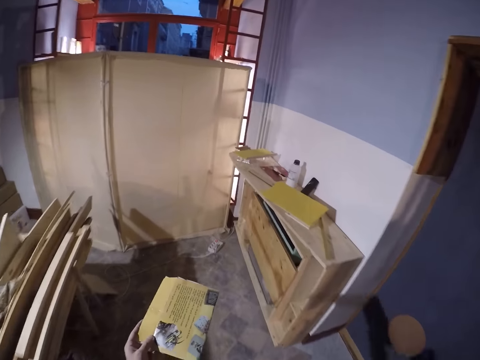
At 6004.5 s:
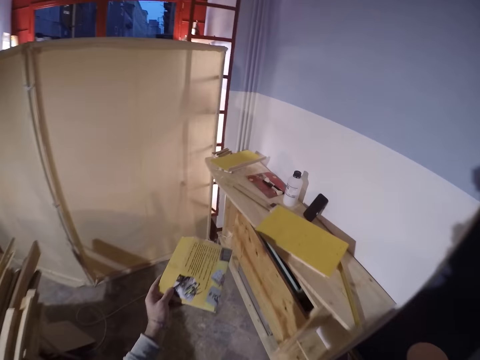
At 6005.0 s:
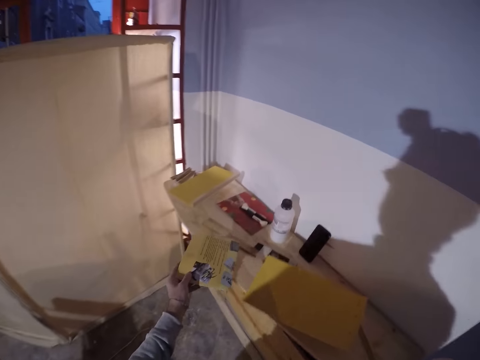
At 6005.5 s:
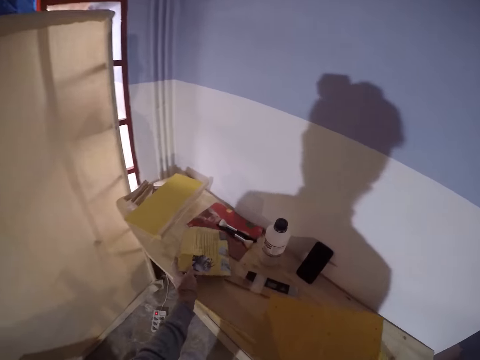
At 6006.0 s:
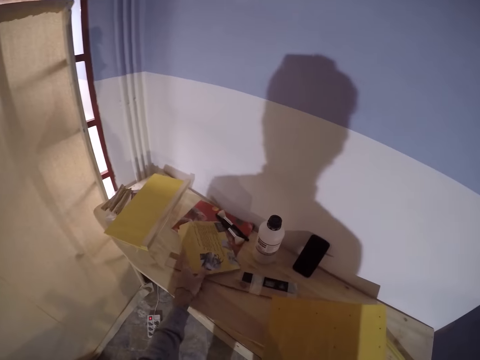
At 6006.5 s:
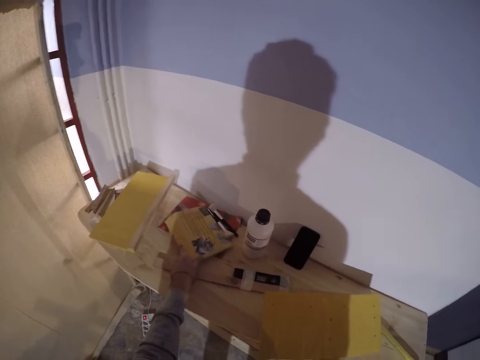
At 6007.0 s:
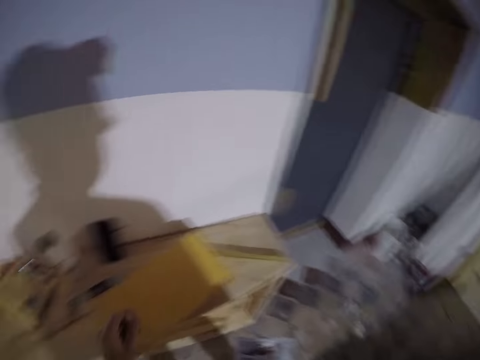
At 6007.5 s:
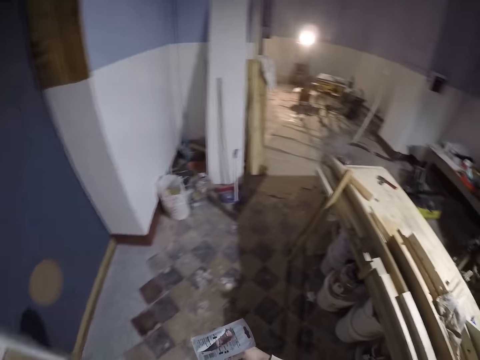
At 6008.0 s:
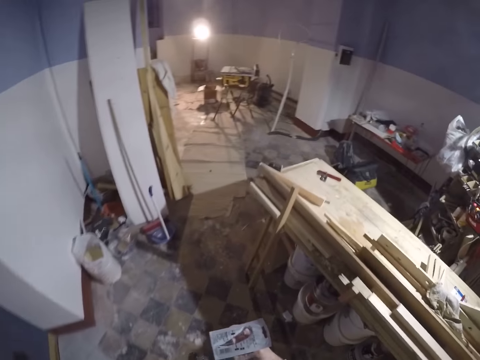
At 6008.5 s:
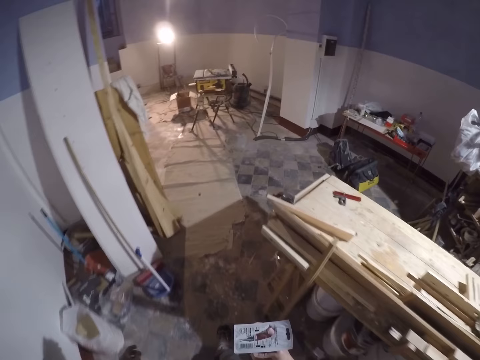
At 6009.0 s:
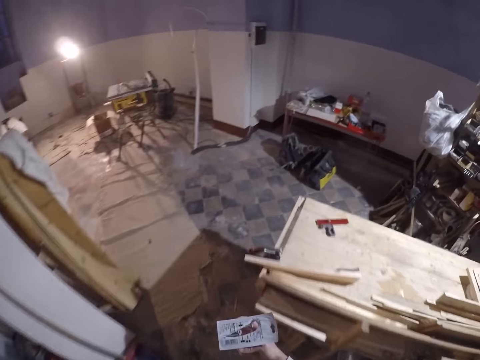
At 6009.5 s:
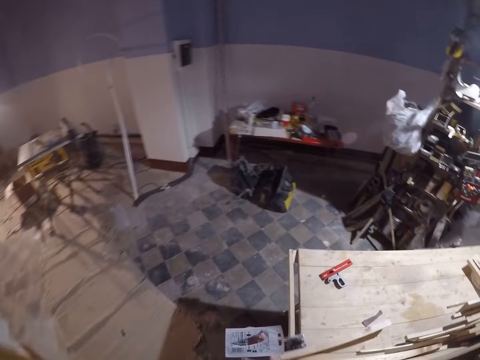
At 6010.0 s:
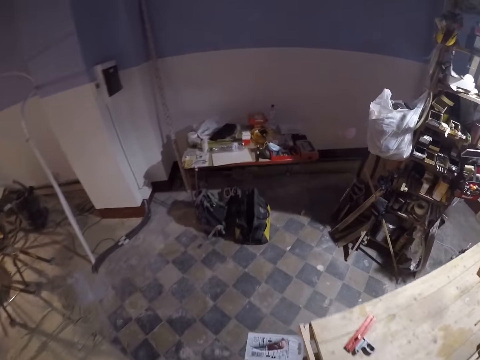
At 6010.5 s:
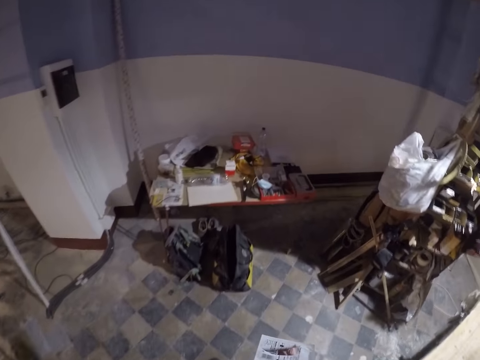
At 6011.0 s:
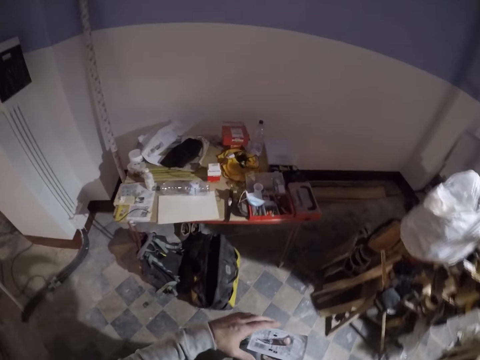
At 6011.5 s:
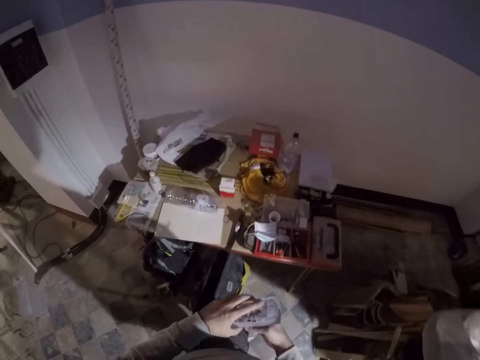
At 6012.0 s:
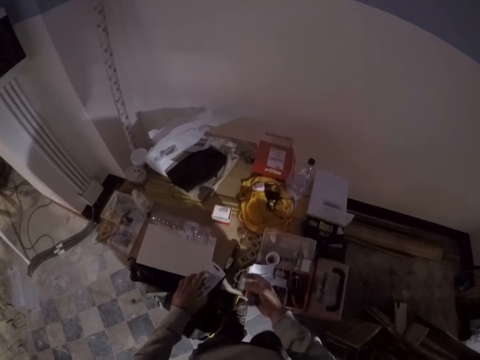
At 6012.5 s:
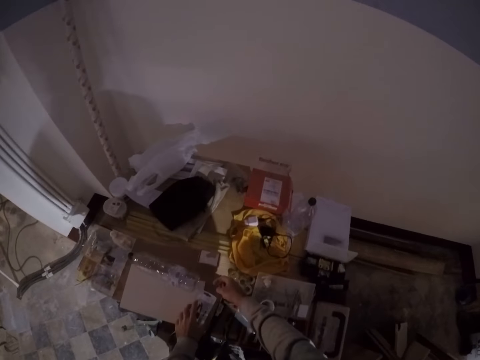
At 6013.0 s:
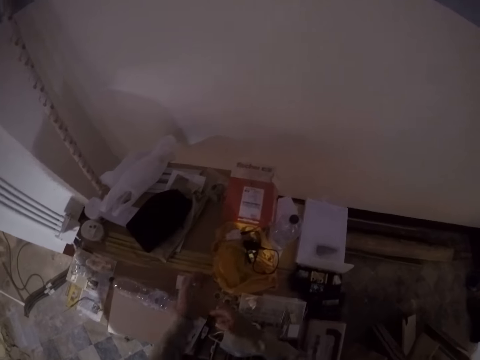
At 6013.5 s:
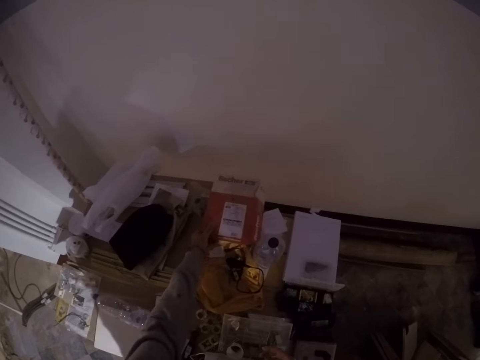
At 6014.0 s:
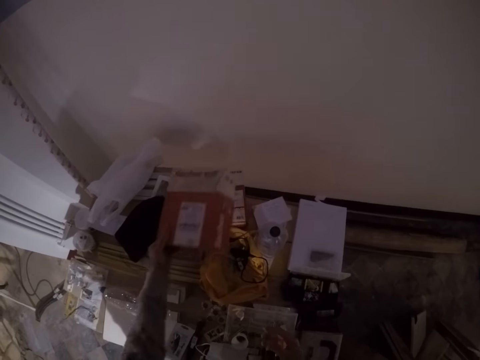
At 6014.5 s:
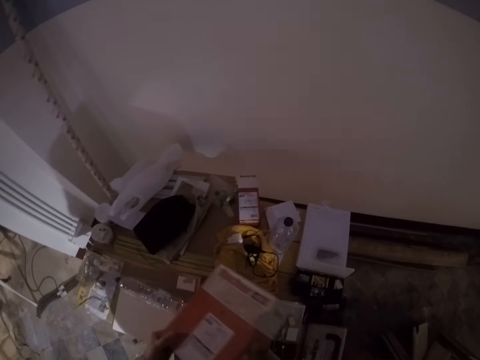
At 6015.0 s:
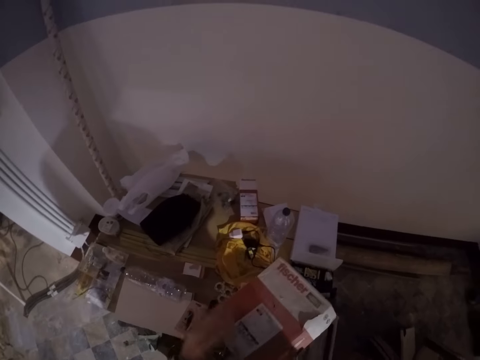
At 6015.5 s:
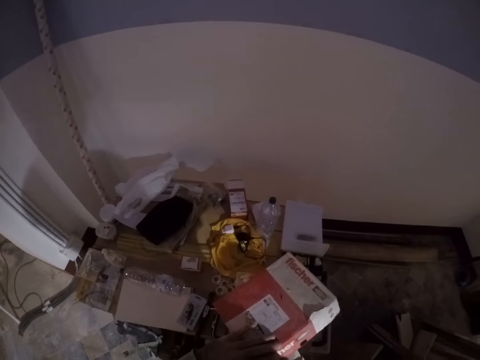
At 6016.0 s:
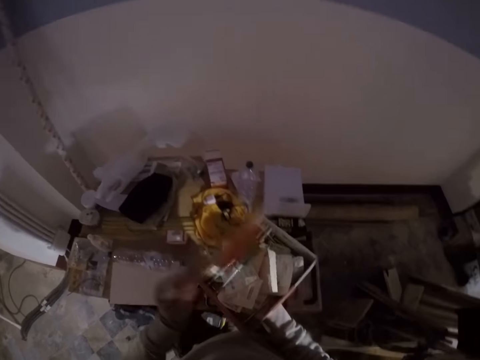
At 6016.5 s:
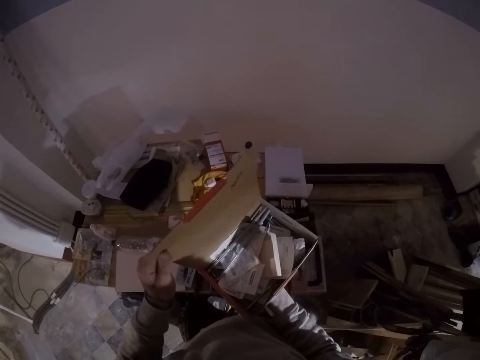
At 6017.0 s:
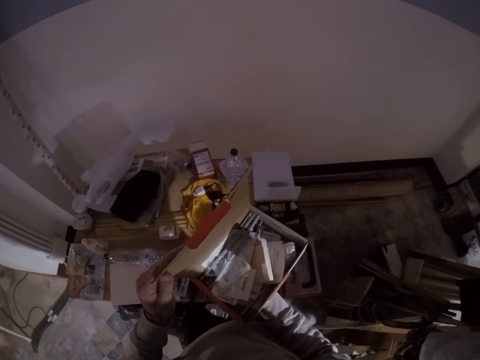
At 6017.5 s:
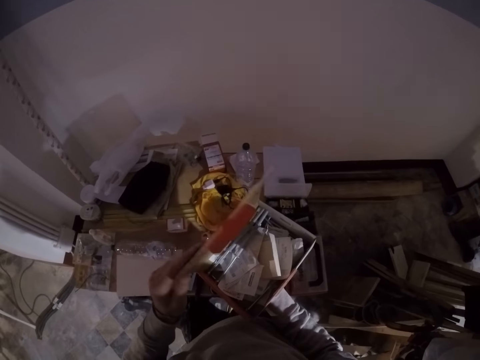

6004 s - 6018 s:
The camera wearer drops the paper on the shelf with his left hand. He walks in the workshop. He passes the pack of drill bit cover from his right hand to his left hand. He drops the pack of drill bit on the table with his left hand. He picks a carton of drill bit cover on the table with his left hand. He opens the carton of drill bit cover with his left hand.

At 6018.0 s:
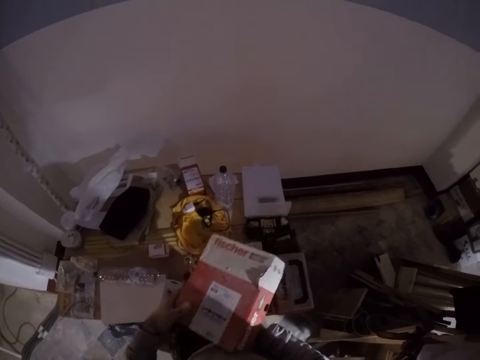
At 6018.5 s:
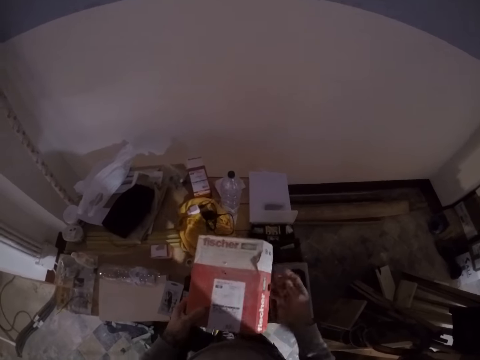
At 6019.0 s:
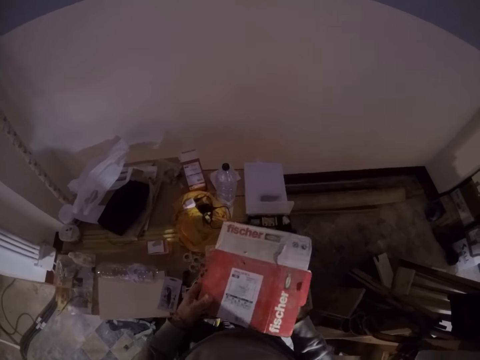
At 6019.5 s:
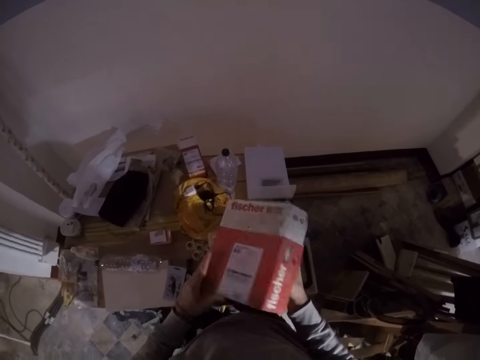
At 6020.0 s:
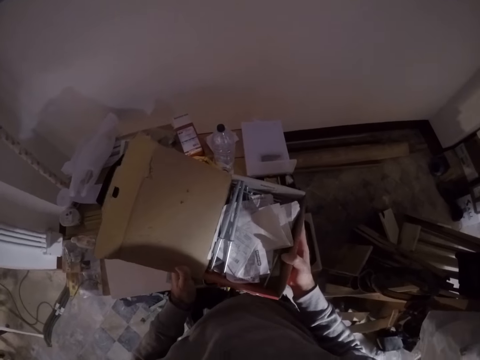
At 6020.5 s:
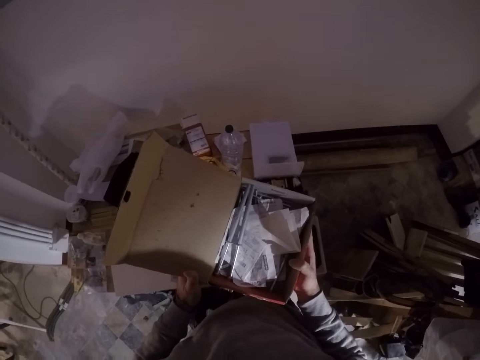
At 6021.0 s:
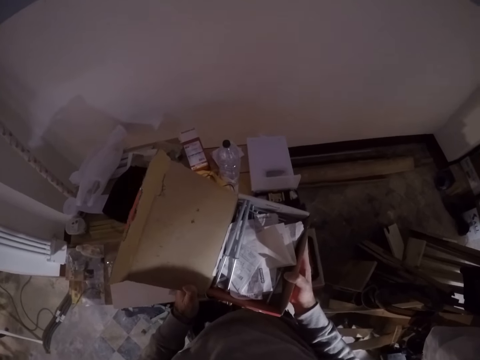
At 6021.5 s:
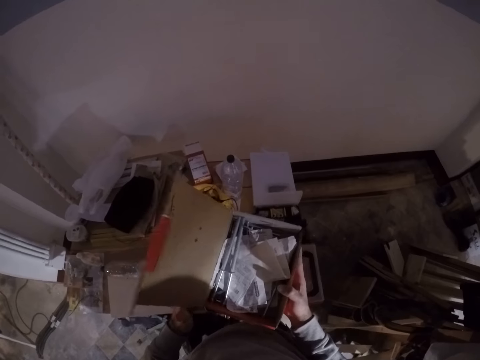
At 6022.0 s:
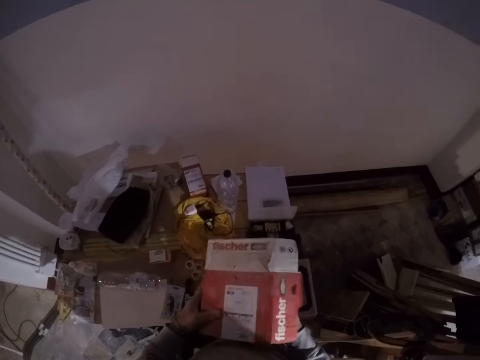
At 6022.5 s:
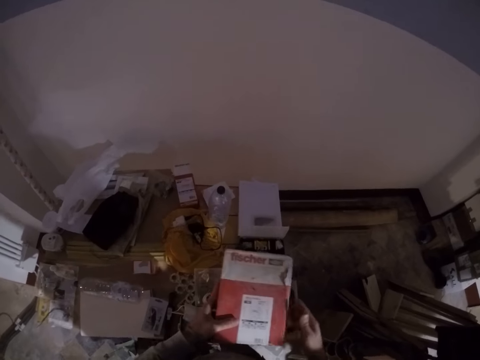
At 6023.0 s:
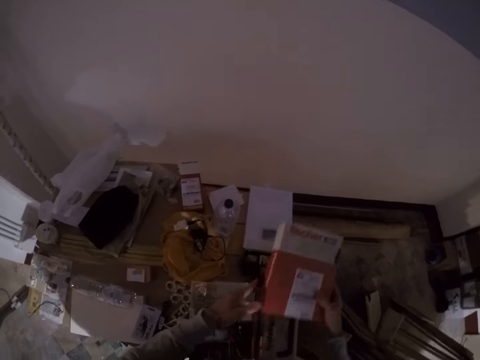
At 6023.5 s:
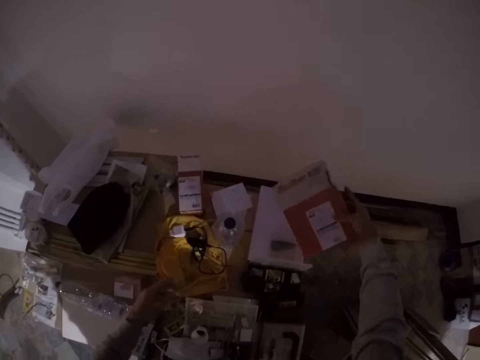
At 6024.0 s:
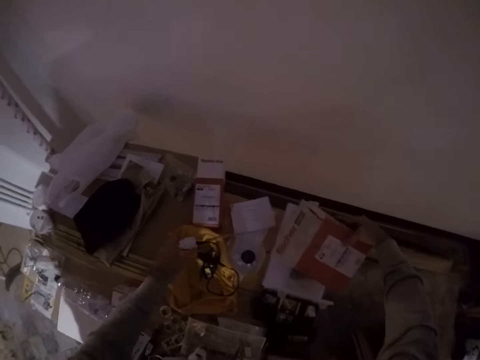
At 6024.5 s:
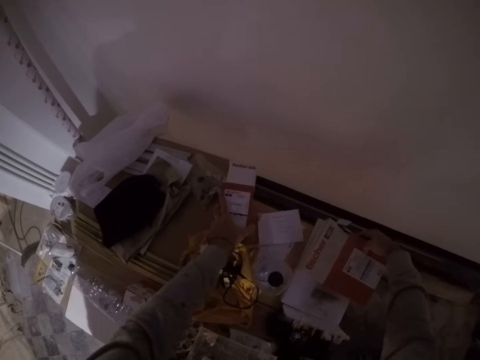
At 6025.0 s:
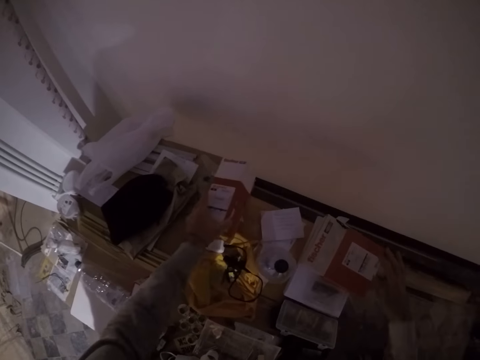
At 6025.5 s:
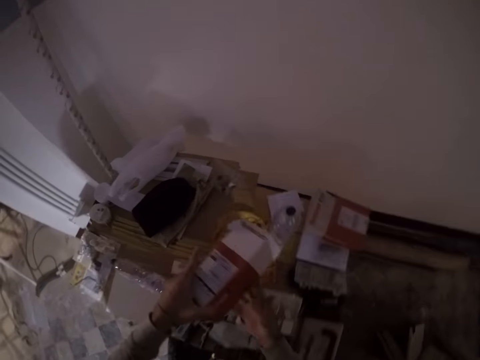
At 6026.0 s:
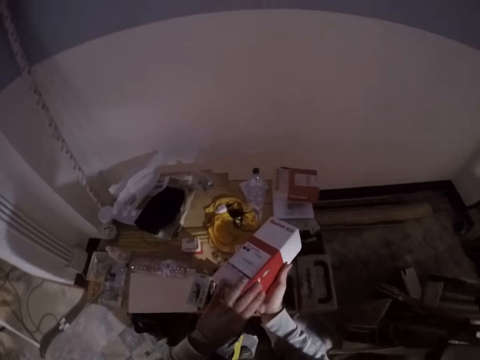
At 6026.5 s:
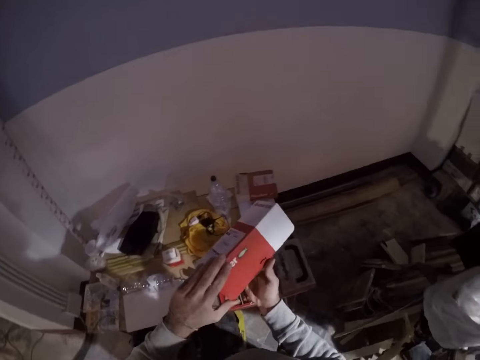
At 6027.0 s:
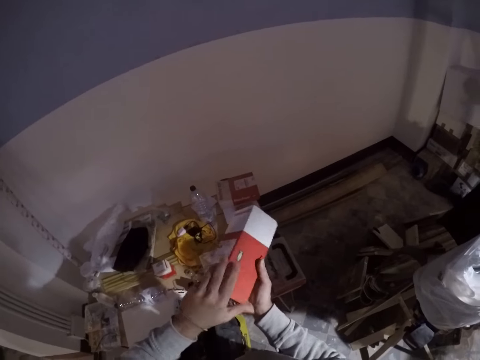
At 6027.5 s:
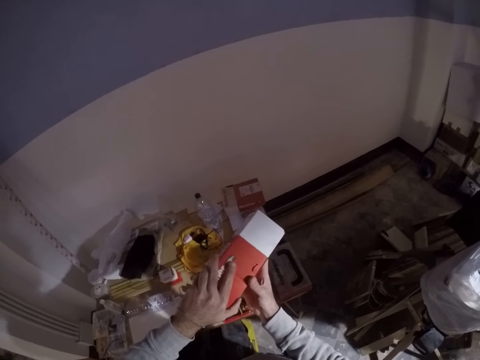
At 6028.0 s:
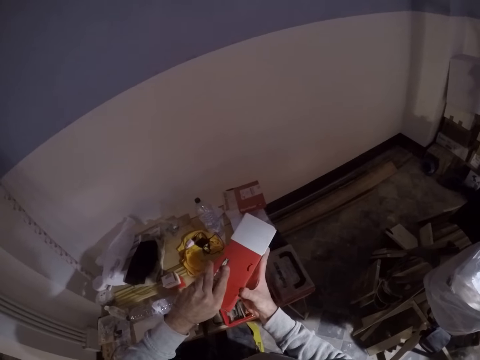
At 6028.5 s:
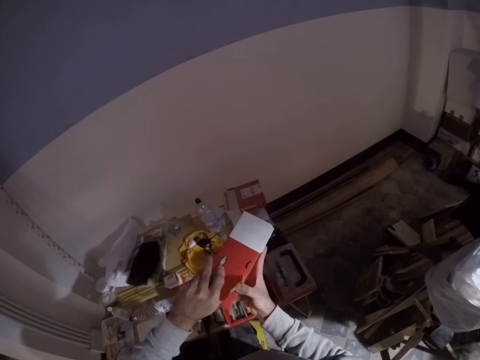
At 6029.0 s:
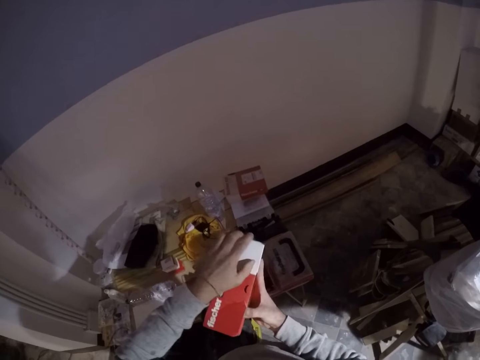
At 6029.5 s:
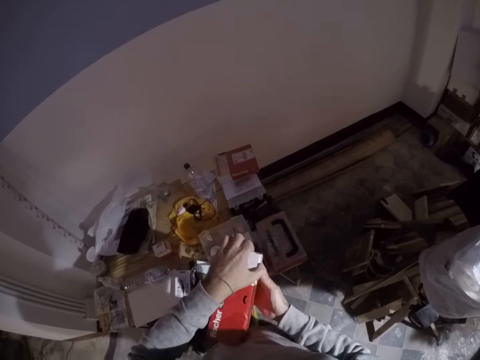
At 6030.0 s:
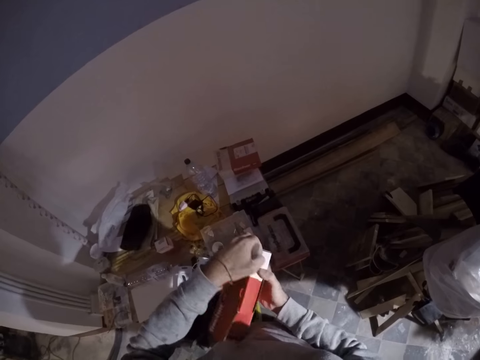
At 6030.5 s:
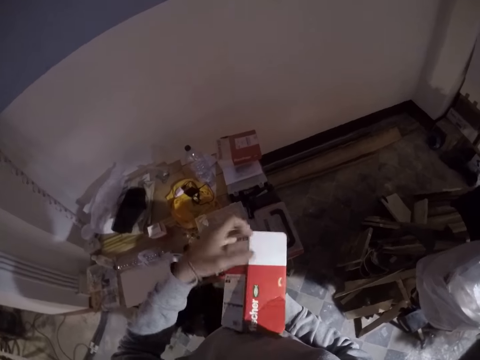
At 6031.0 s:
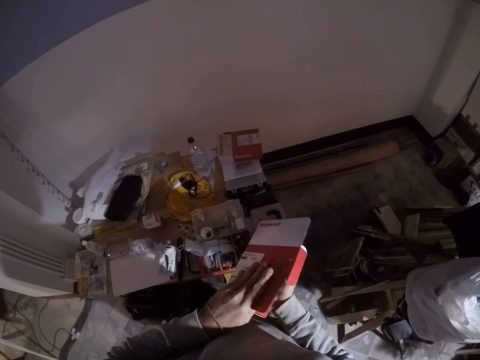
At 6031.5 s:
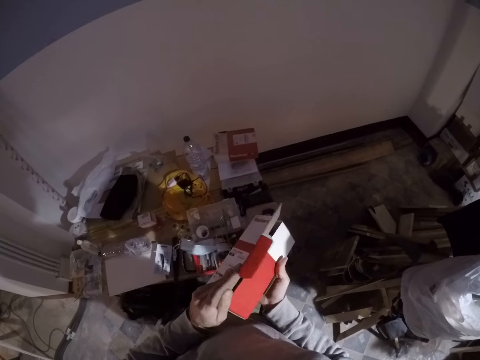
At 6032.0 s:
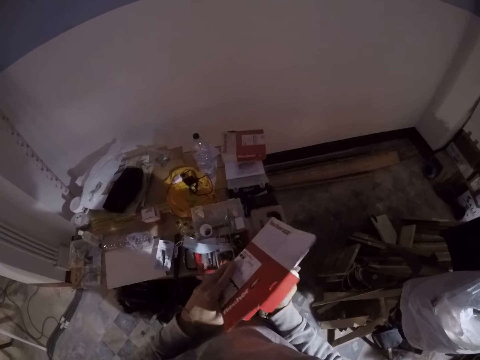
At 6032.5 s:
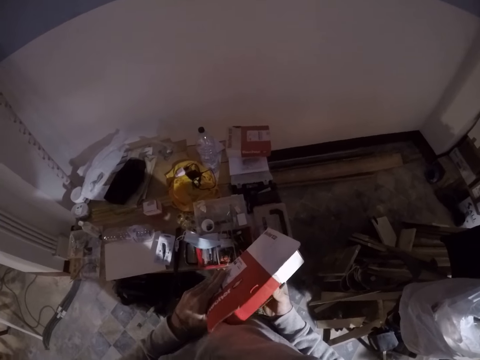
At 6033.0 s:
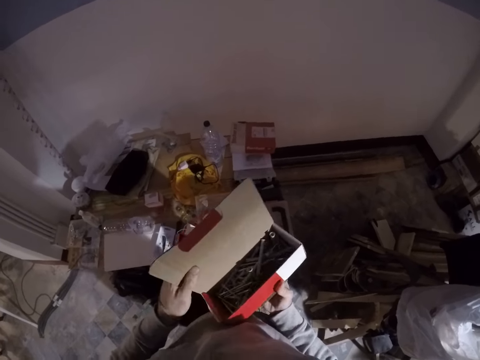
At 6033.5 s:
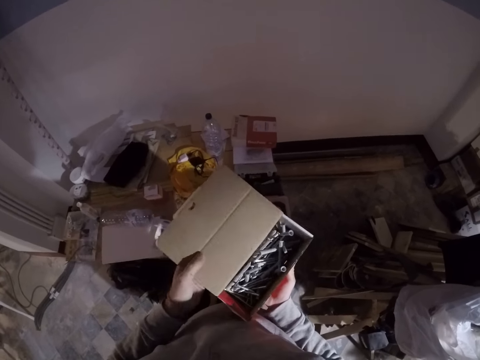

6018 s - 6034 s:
The camera wearer closes the carton of drill bit cover or box of drill bits with his left hand. He opens the carton of drill bit cover with his left hand. He looks in the box. He closes the carton of drill bit cover with his left hand. He drops the carton of drill bit cover on the table with his right hand. He picks the carton of drill bit cover on the table with his left hand. He opens the carton of drill bit cover with his left hand.
